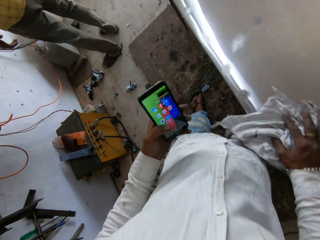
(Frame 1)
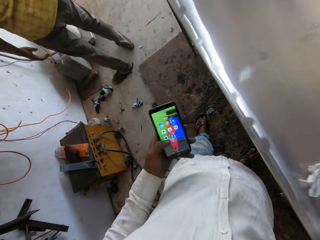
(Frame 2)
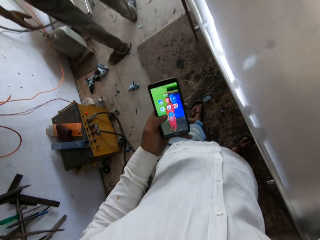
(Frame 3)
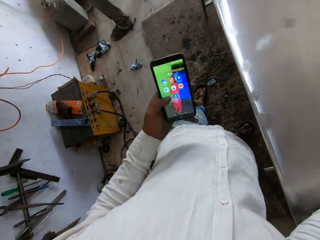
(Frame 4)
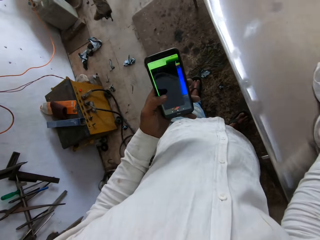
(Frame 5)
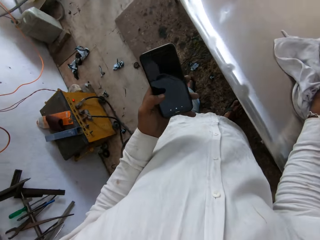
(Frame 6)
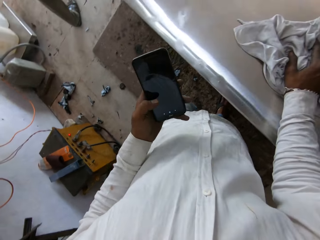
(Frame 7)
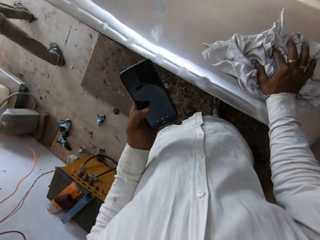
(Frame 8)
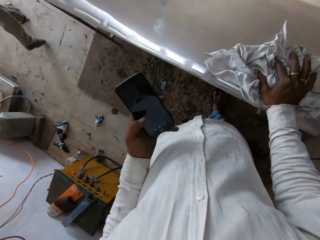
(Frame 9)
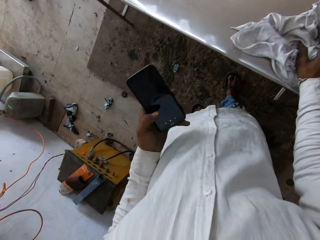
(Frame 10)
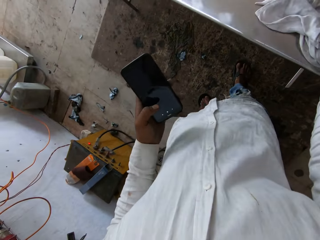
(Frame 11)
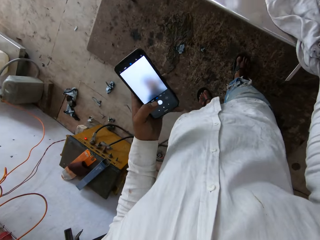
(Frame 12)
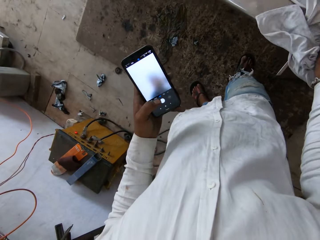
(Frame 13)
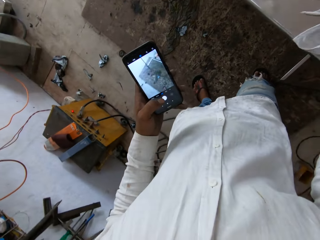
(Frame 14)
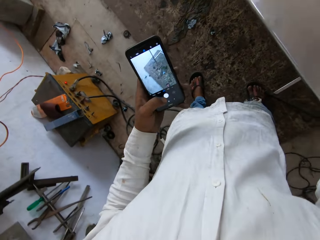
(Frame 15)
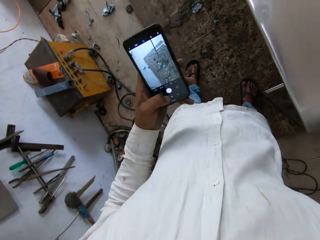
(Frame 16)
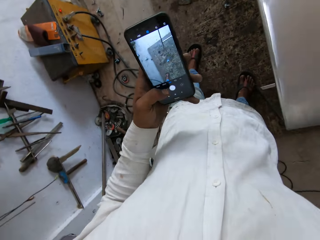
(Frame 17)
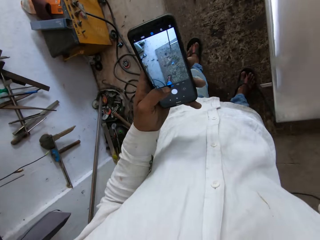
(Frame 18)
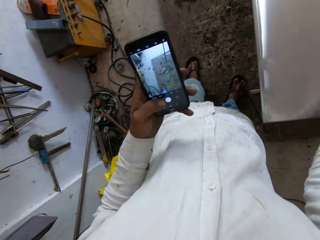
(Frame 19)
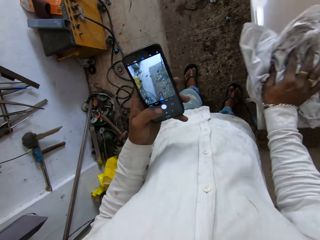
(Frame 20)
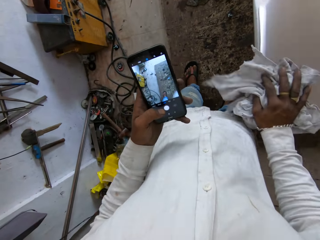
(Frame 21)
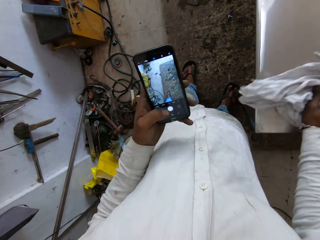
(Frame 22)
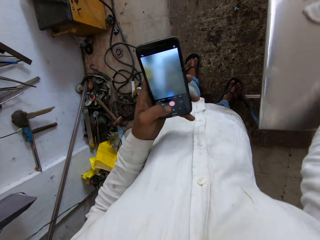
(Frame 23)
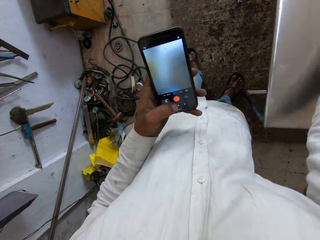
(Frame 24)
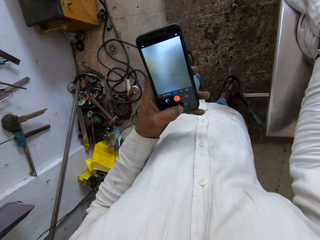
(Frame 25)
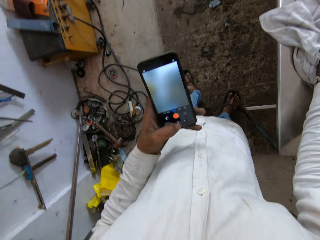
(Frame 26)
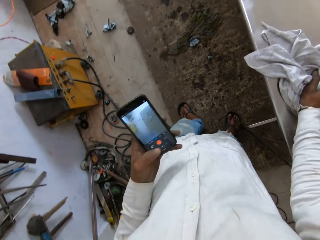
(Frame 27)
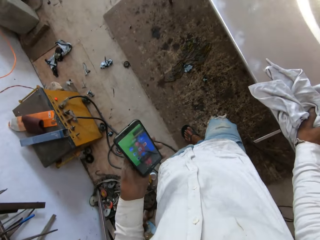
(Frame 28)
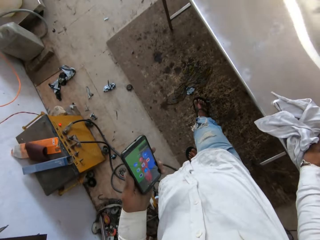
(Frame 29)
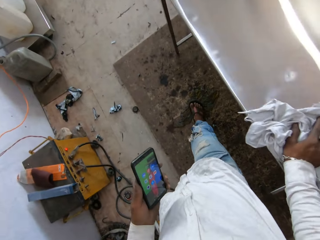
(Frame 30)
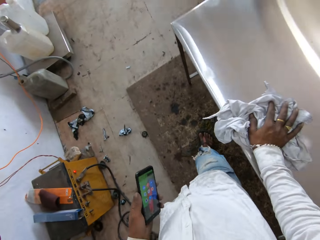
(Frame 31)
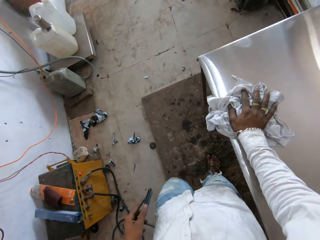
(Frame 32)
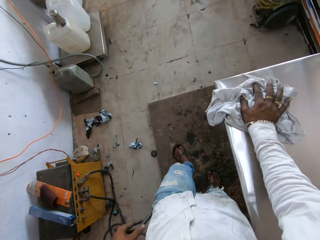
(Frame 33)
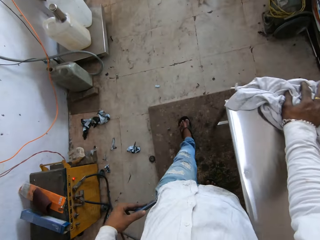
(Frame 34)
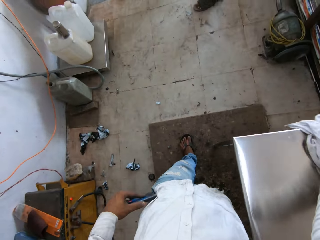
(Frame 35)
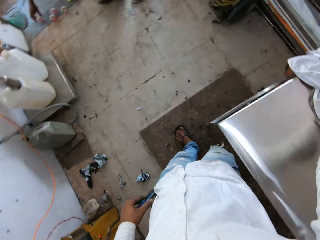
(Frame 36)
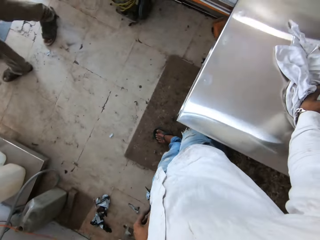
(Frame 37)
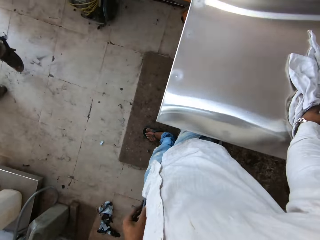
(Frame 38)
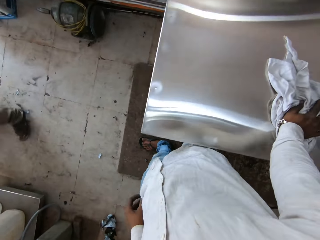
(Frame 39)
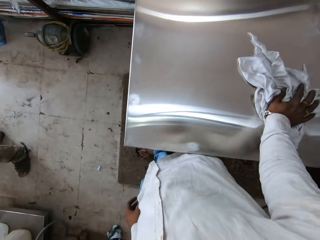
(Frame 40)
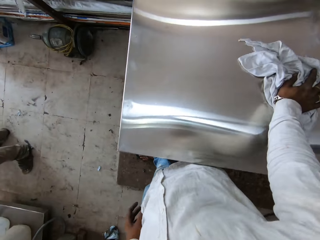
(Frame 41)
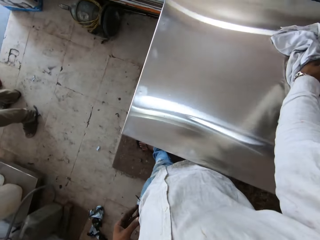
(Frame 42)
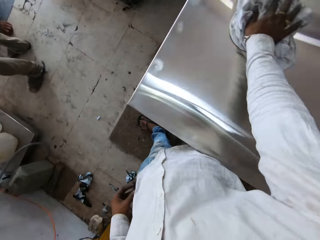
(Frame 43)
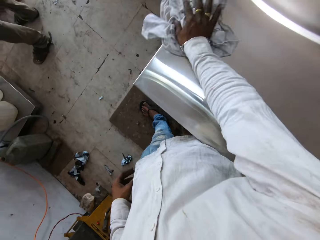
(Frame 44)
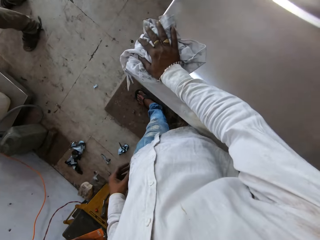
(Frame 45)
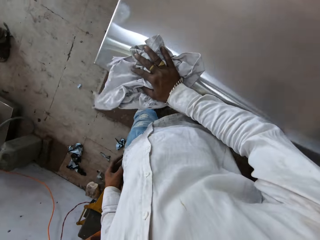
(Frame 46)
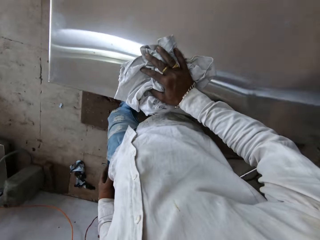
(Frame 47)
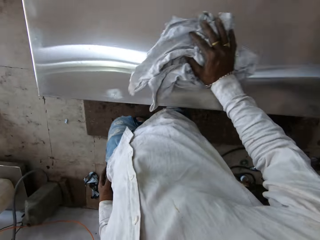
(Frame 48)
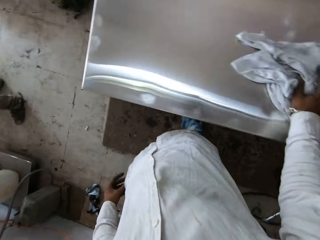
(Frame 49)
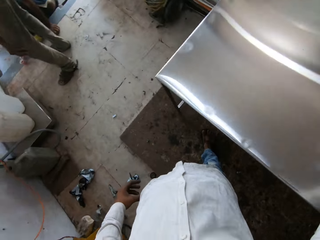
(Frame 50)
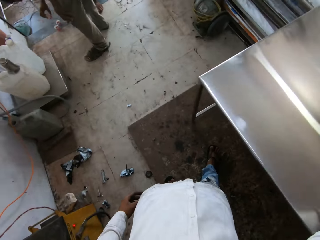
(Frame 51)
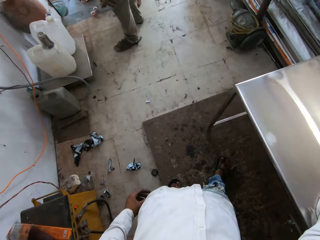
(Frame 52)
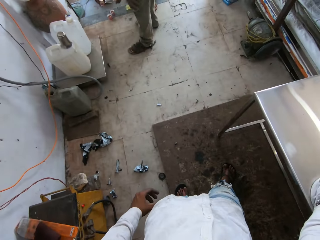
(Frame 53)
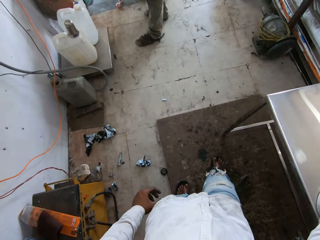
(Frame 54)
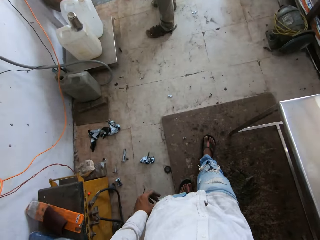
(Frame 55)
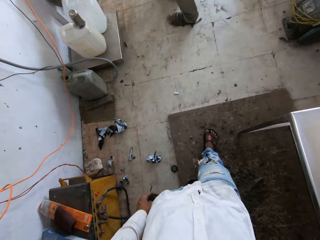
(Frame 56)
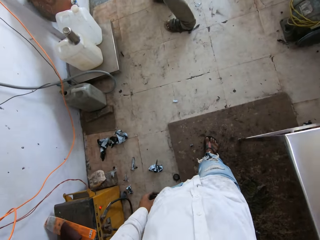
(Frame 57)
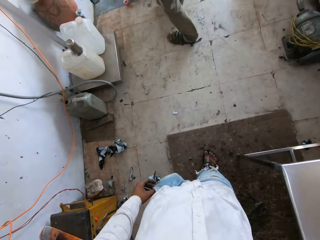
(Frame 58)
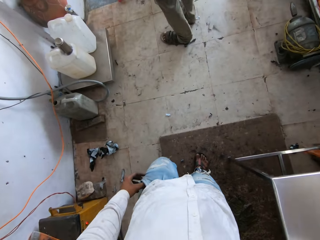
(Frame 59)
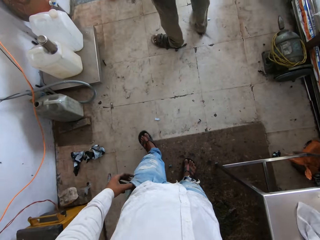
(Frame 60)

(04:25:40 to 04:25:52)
The camera wearer wipes the table with a piece of cloth. He puts his phone in the pocket. He wipes on the table using a clothing material.

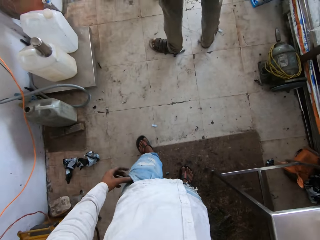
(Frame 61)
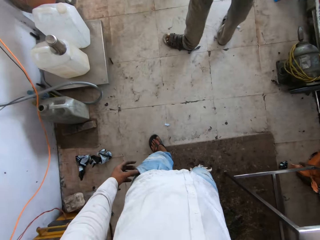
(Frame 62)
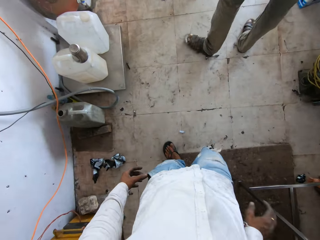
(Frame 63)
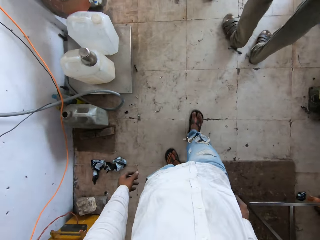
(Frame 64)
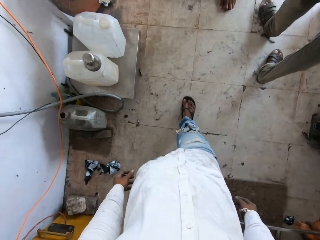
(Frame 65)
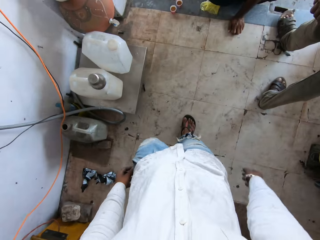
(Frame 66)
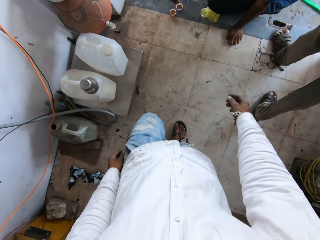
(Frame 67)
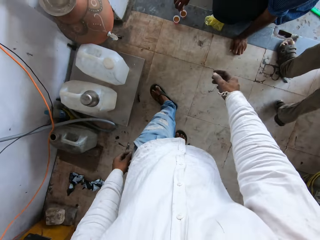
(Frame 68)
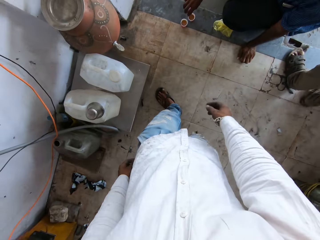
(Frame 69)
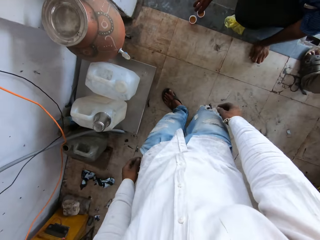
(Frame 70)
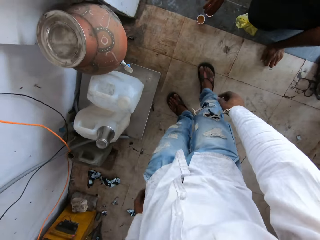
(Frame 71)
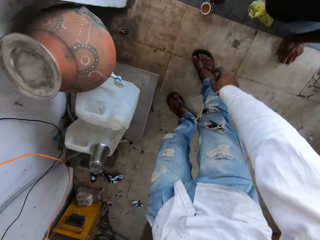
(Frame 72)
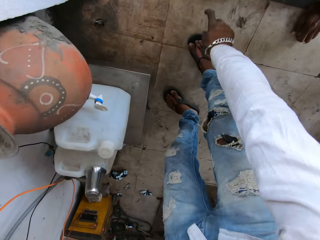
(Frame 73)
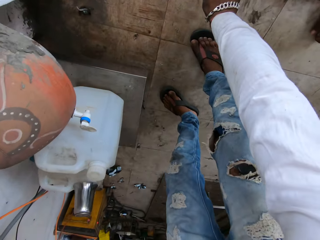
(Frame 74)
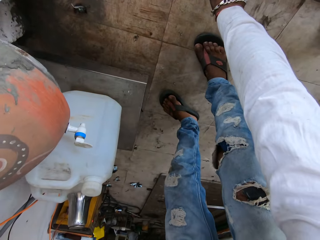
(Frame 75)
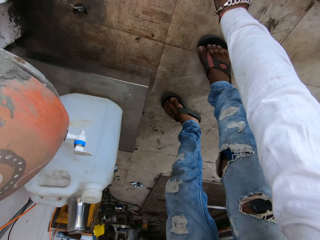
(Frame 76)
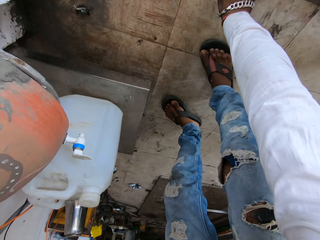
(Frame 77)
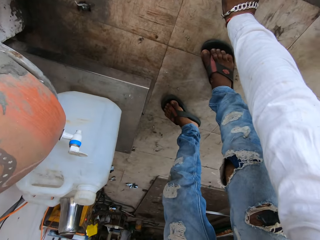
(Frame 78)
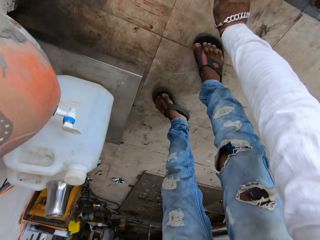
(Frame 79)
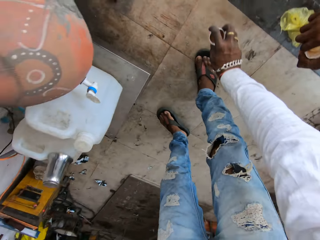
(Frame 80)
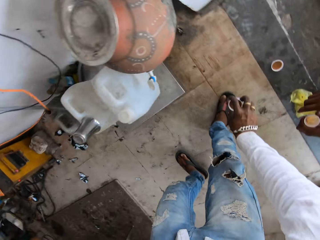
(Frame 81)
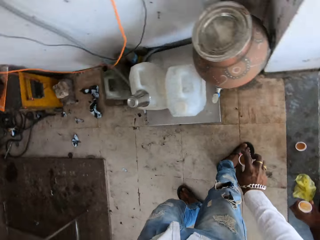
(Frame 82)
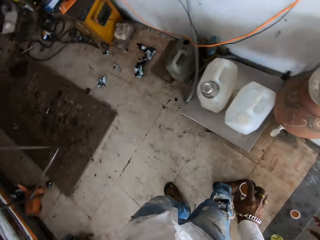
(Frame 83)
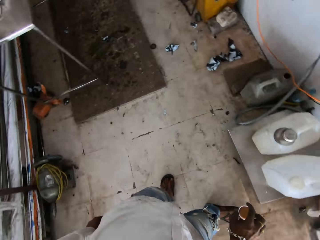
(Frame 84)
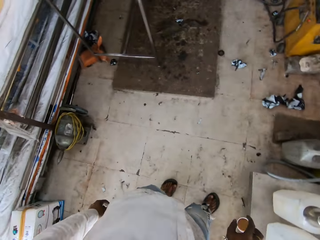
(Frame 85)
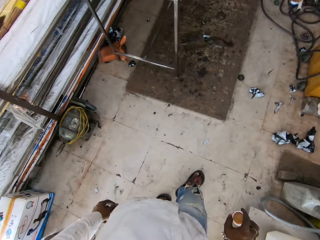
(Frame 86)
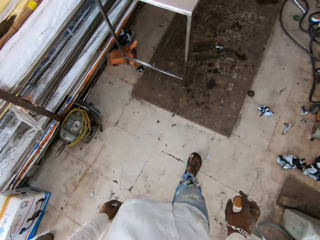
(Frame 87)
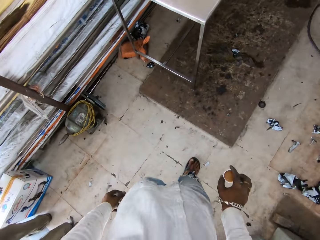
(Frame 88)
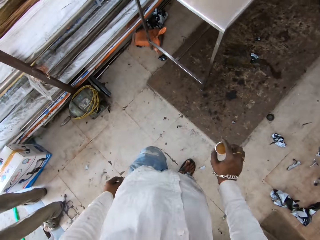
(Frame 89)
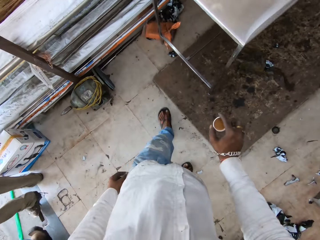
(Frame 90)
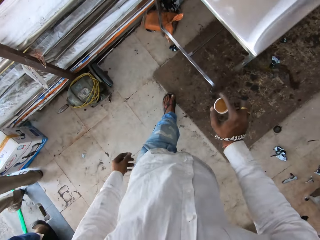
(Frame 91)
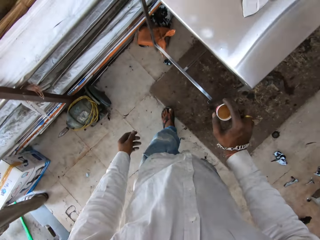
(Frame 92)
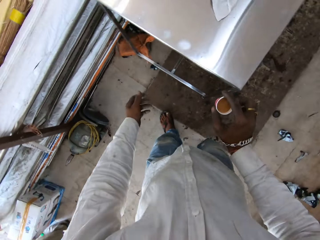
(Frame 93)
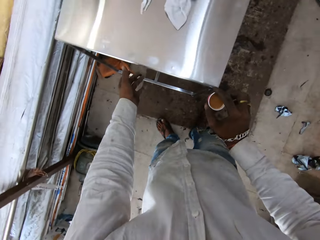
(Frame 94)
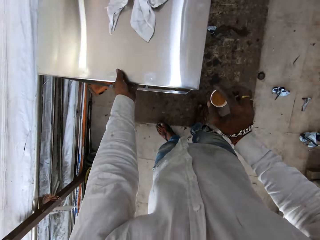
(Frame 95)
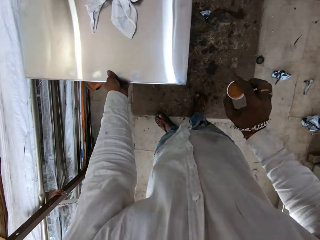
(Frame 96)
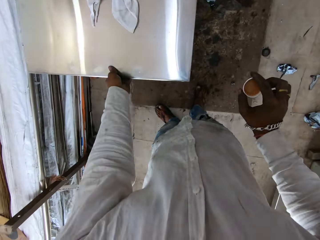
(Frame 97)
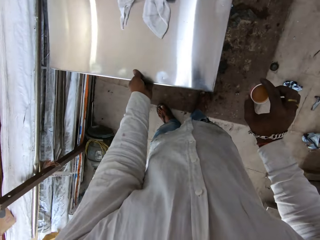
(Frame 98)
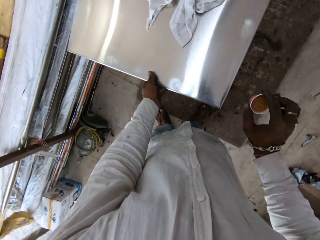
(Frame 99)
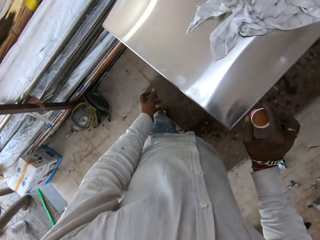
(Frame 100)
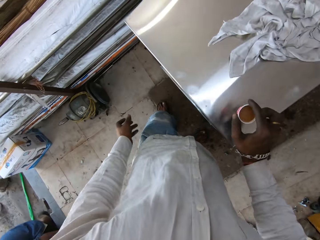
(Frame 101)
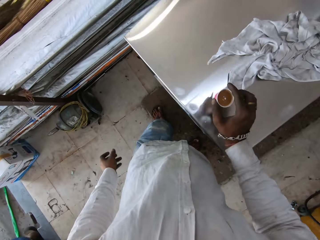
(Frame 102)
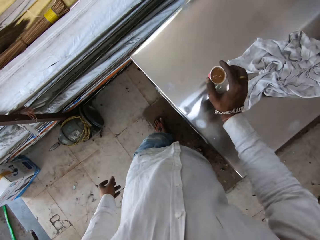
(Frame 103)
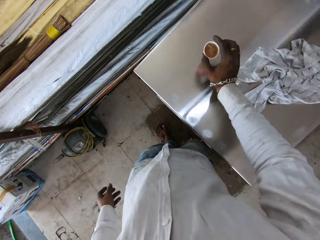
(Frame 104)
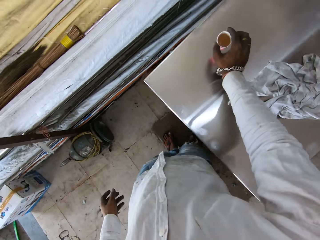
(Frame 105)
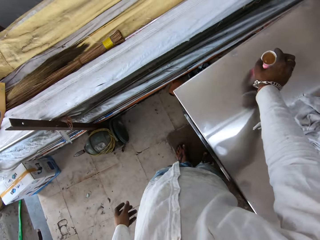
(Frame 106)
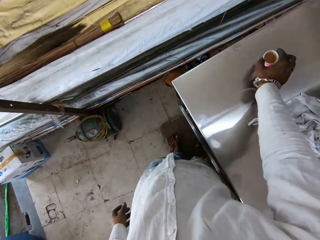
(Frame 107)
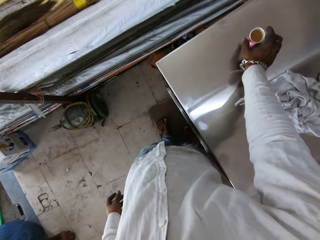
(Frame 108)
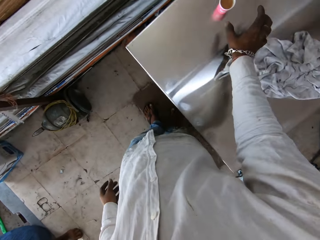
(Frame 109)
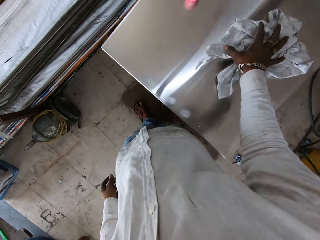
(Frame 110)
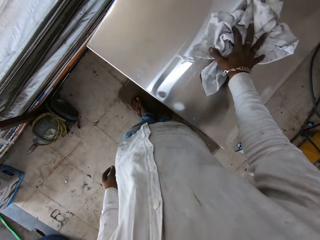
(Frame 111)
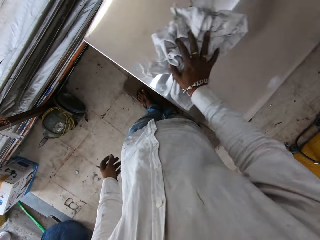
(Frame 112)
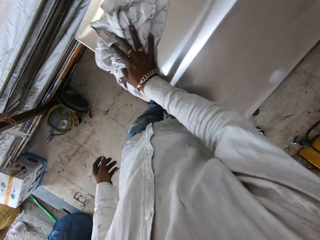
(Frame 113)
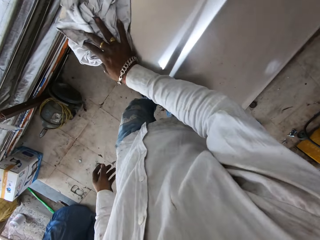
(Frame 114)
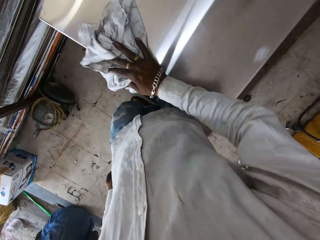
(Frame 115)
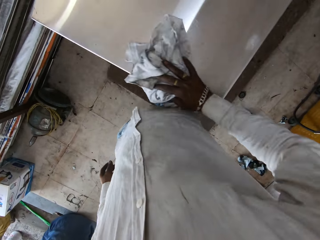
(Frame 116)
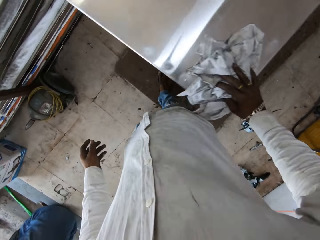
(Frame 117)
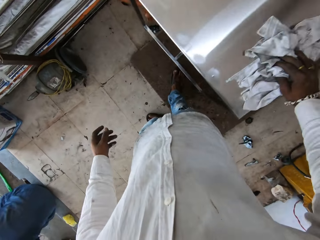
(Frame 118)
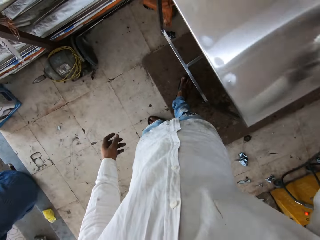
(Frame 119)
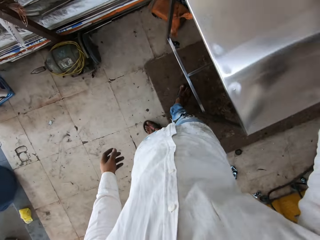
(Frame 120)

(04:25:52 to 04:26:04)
The camera wearer walks around the workshop. They pick up the cup of coffee from the floor. They look around the workshop. They walk around the workshop. They move the table. They put the cup of coffee on the table. They wipe the table with a piece of cloth.
